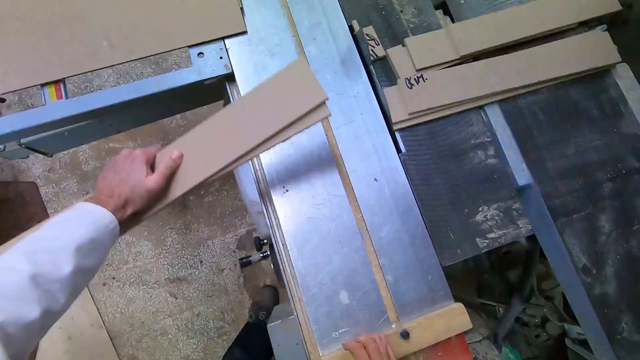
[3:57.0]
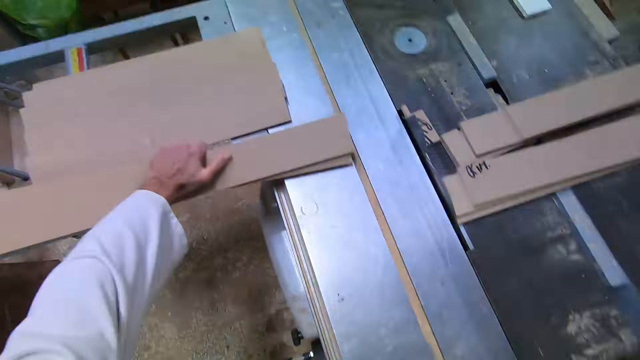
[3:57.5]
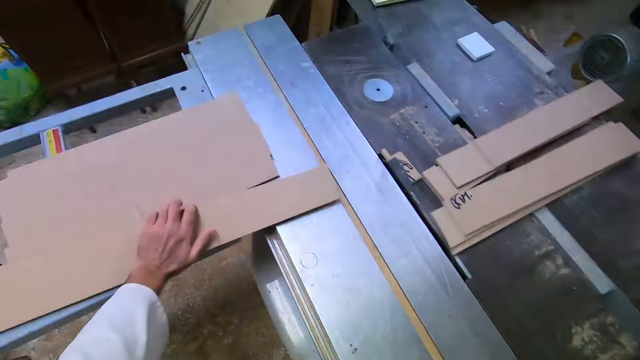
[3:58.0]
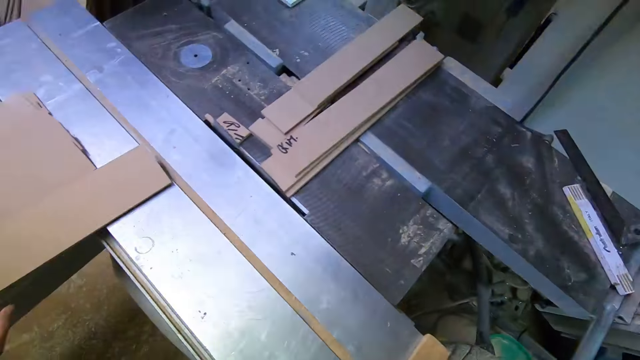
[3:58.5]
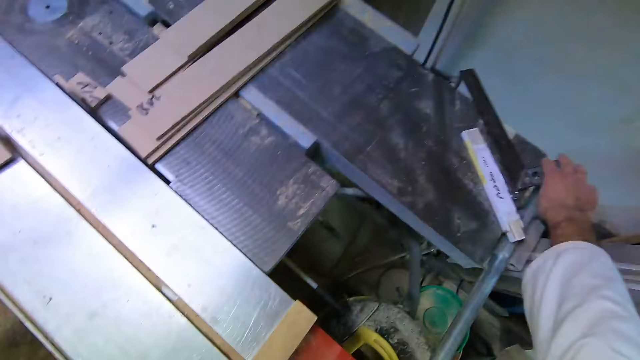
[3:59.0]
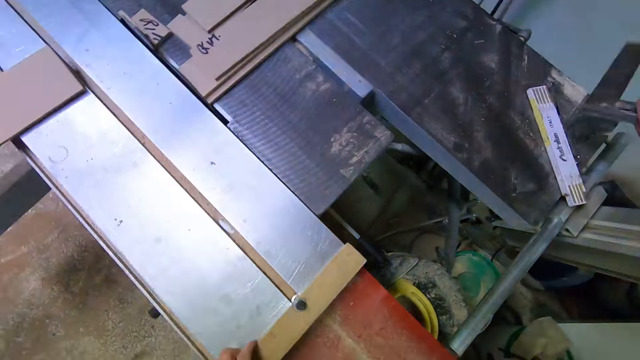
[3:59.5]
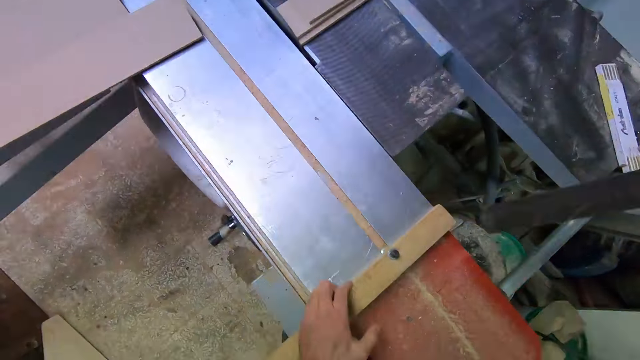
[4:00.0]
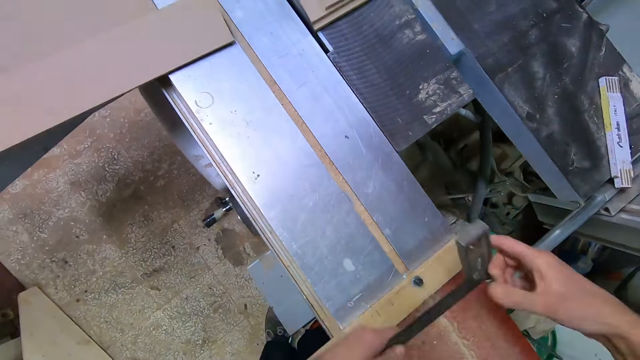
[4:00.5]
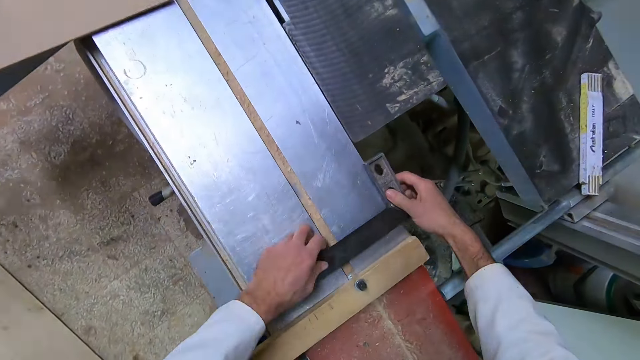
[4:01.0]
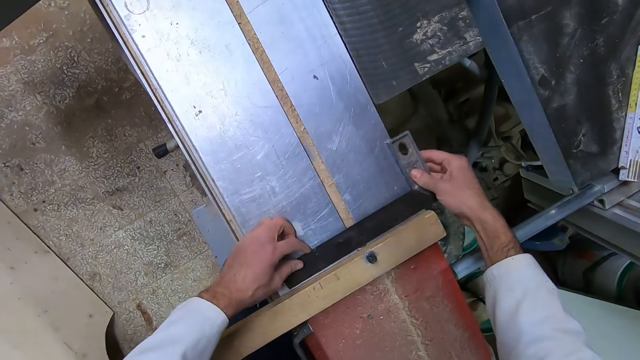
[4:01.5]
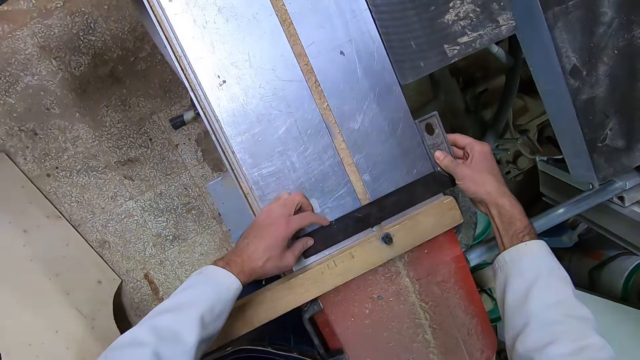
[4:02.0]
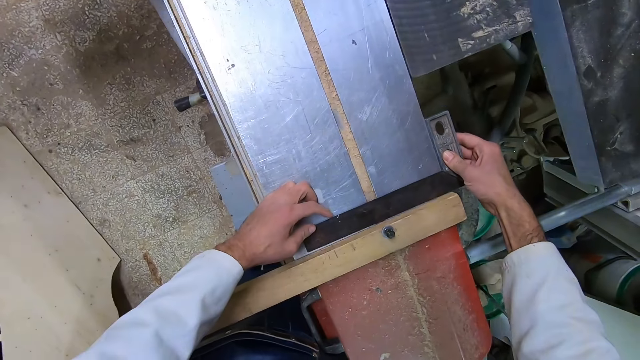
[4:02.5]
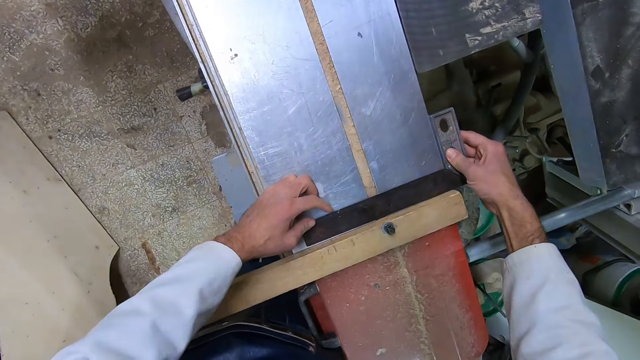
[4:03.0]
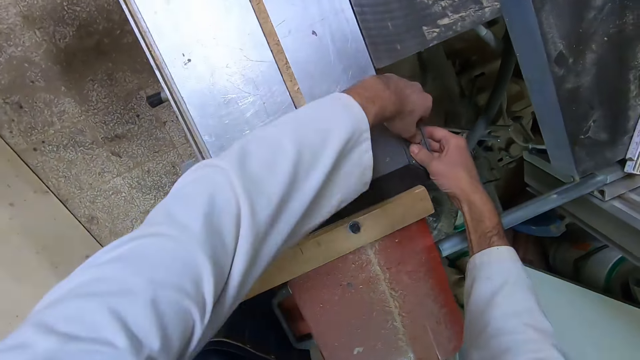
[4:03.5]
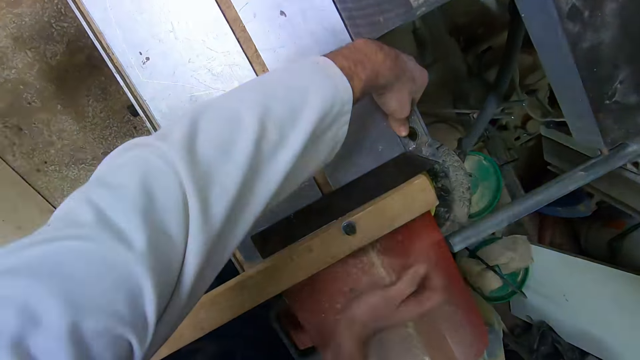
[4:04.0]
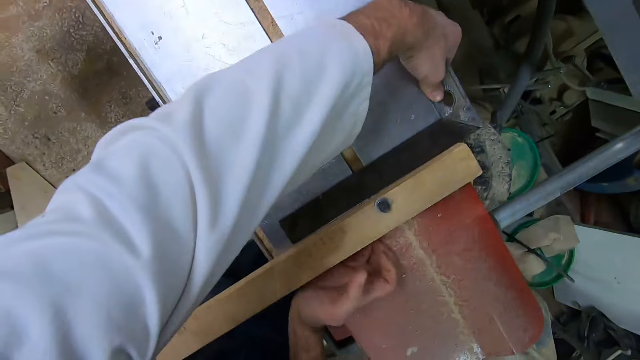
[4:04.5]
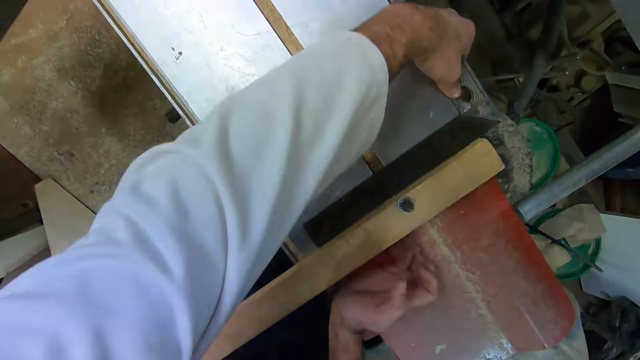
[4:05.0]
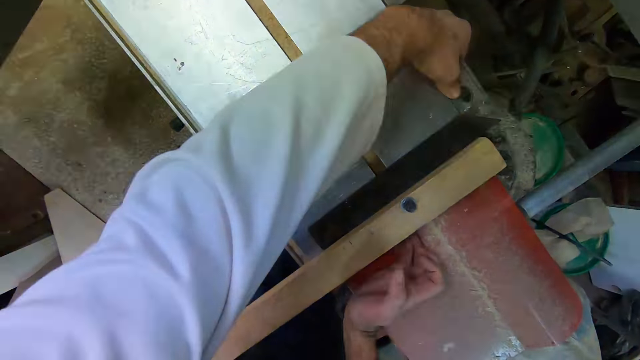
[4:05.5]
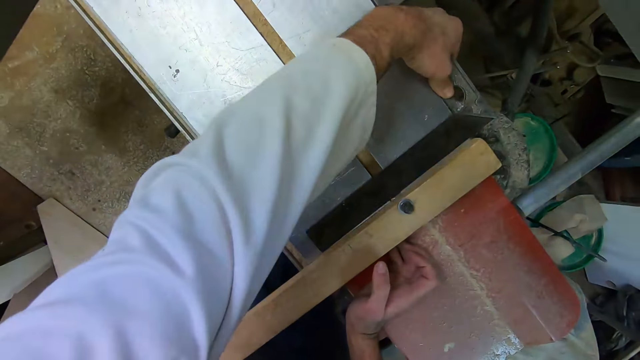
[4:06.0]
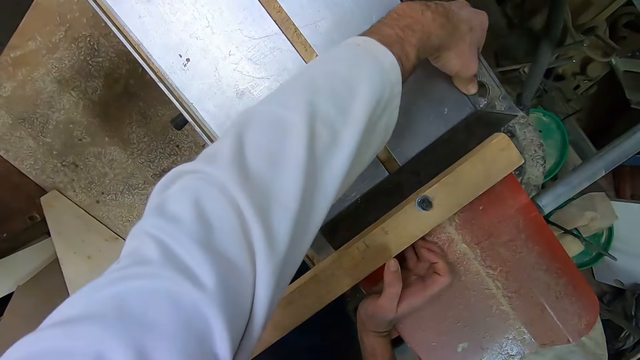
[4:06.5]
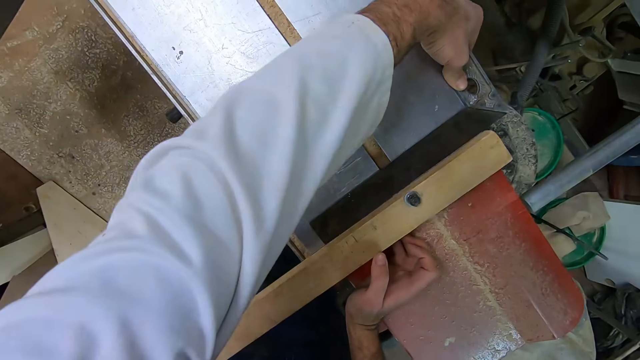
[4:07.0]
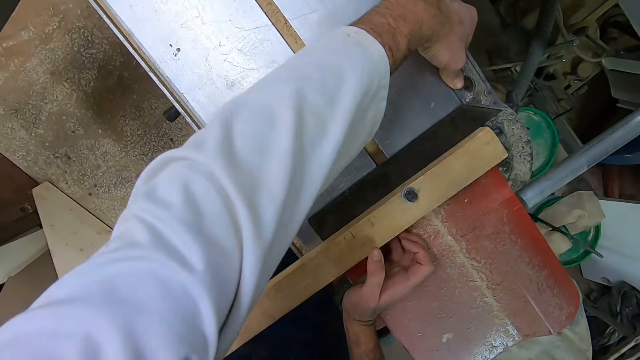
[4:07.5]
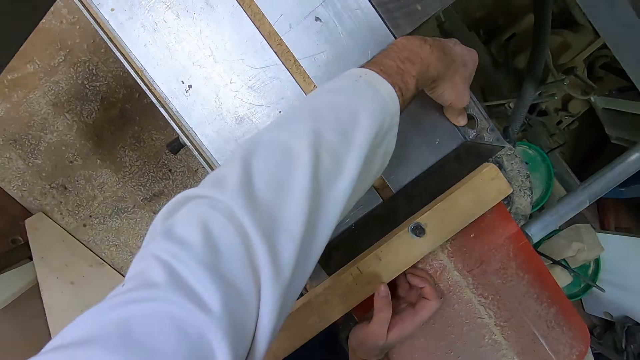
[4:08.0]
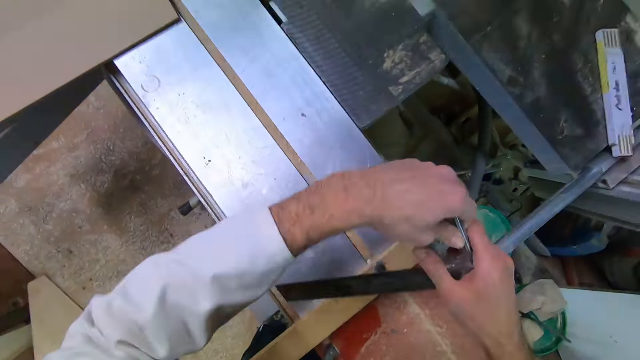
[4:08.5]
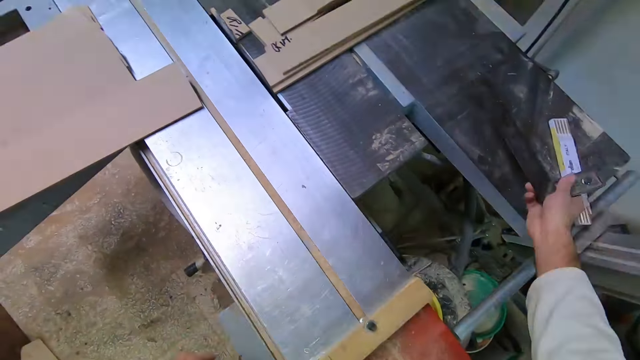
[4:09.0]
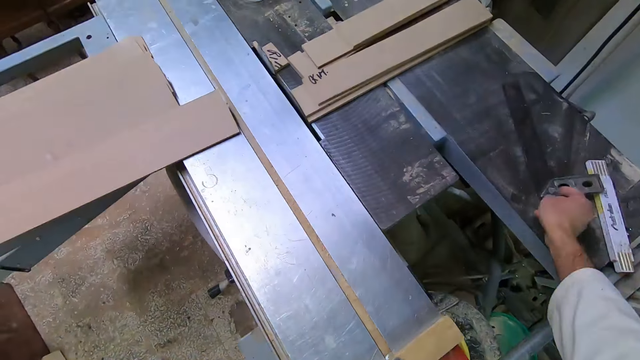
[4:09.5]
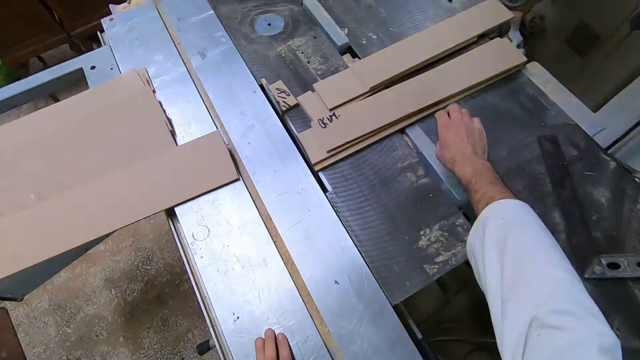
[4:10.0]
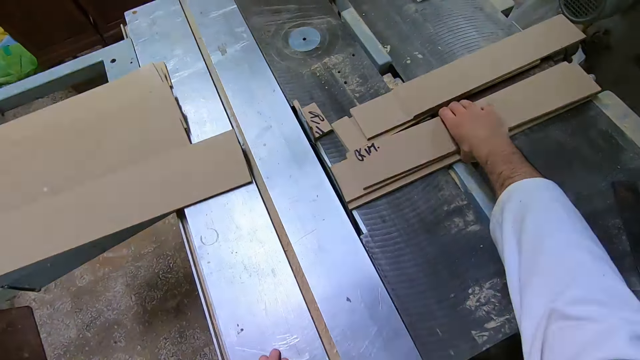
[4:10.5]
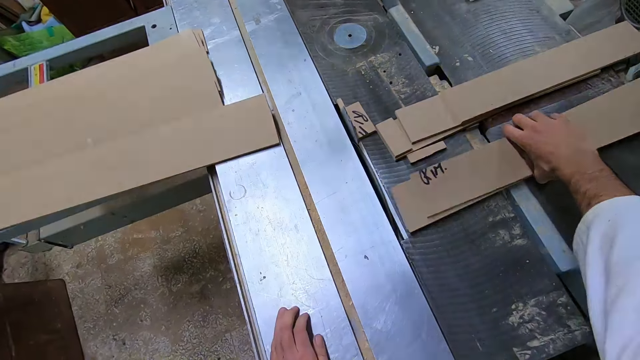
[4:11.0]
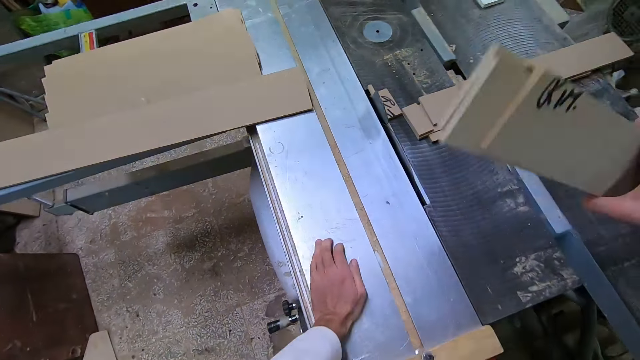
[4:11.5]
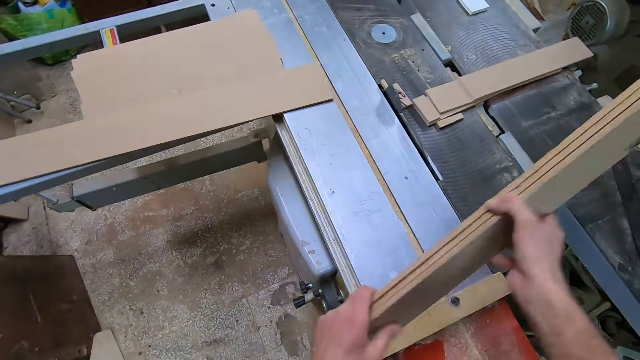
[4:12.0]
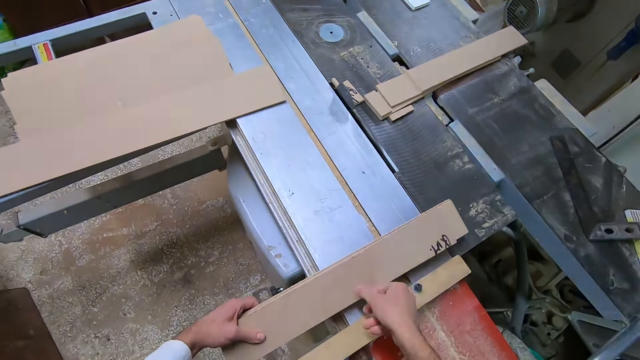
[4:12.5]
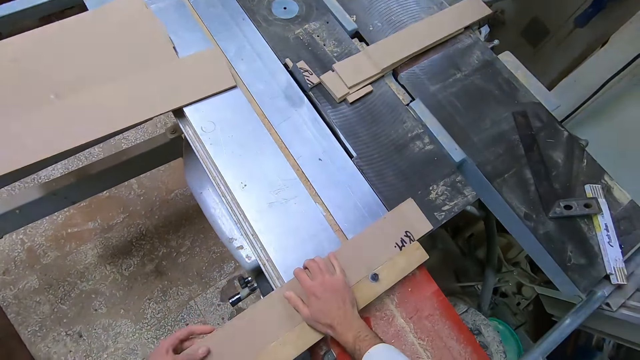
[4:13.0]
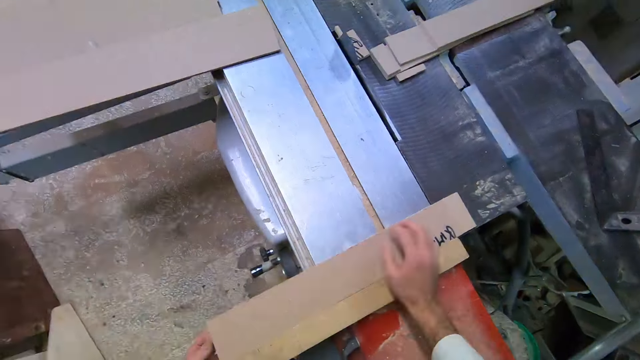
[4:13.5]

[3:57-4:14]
The camera wearer drops the wood with other woods on the other side of the table saw machine. He picks up a right angle ruler or try square with his right hand. He measures the timber with the try square. He places the right angle ruler on the table saw machine. He adjusts the right angle ruler on the table saw ruler. He pushes the timber towards the try square. He takes the right angle ruler off the table saw ruler. He drops the right angle ruler on the other side of the table saw. He packs some wood on the side of the table saw machine. He picks up the timber and places the timber on the table saw.

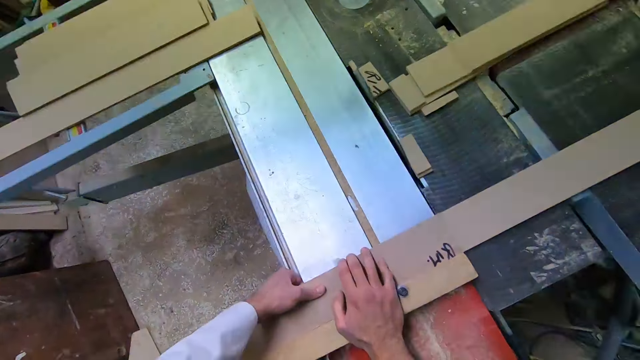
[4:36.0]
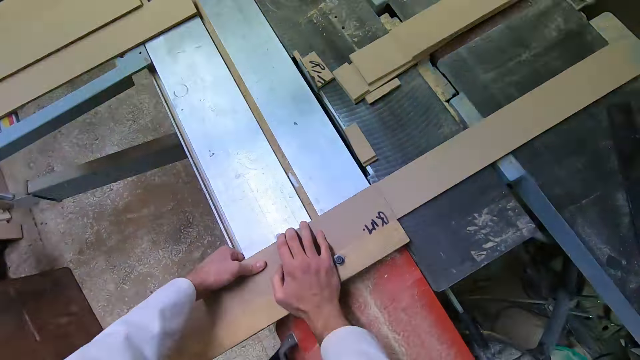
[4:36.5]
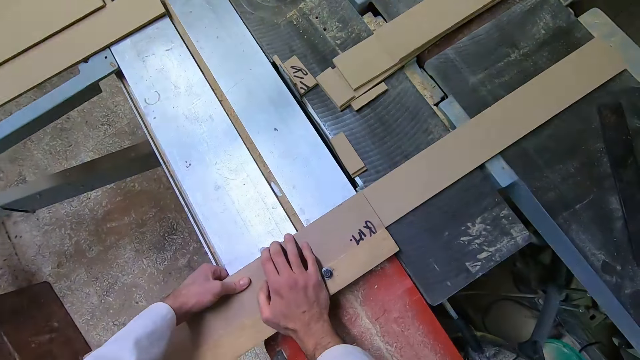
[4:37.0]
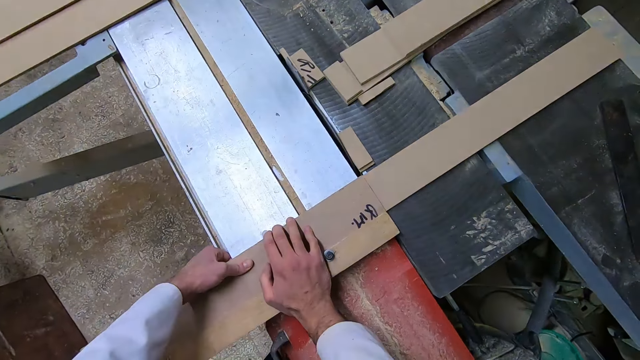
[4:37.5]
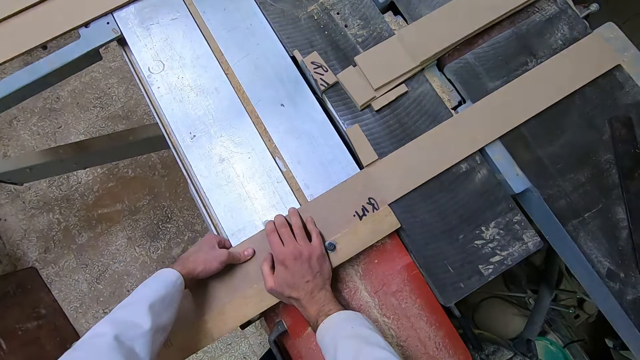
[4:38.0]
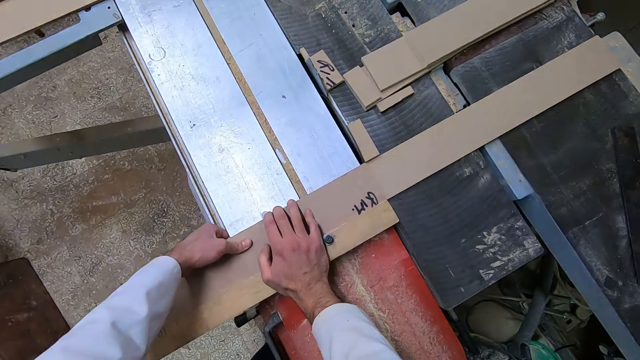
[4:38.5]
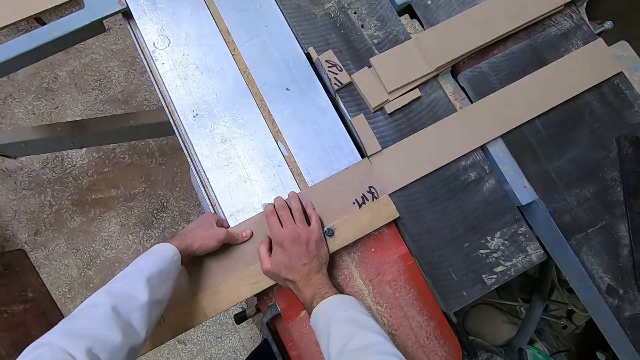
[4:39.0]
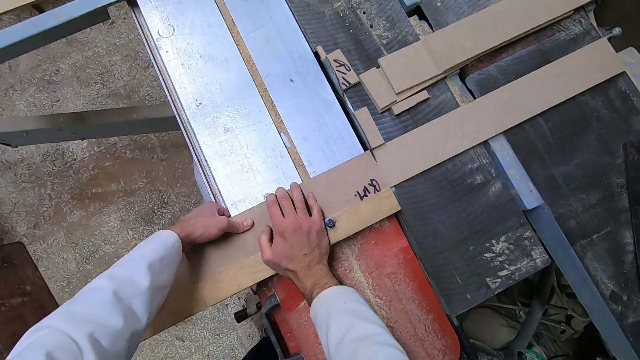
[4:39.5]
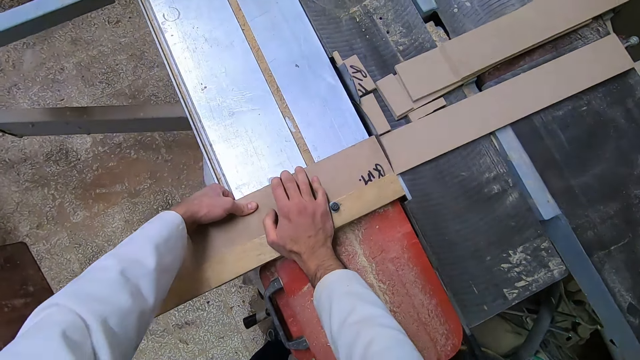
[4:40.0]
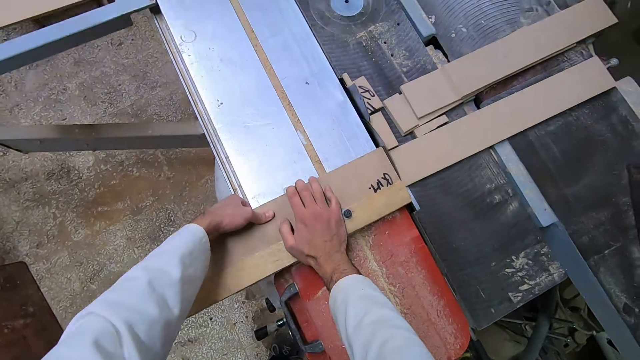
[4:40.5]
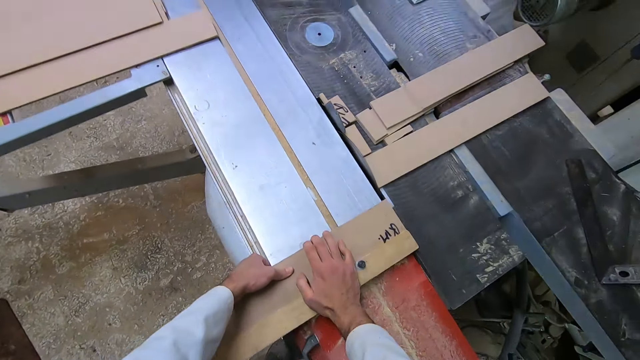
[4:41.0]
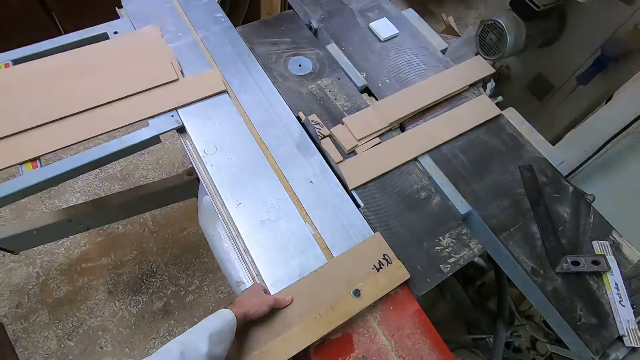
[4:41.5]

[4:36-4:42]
The camera wearer works on the wood with the table saw machine.
